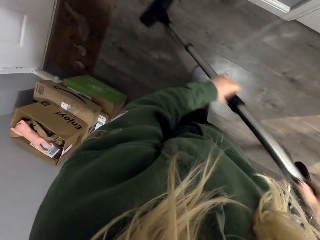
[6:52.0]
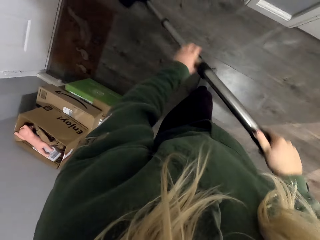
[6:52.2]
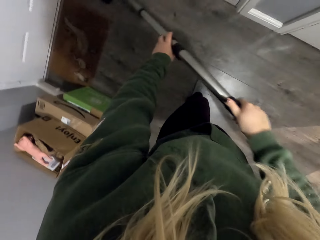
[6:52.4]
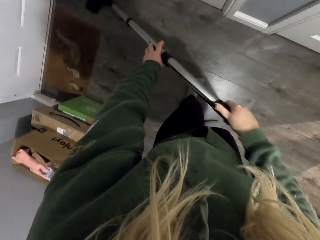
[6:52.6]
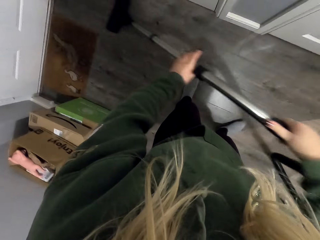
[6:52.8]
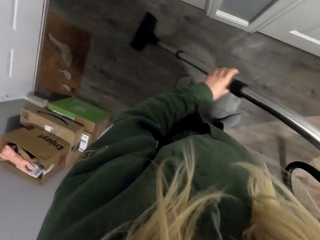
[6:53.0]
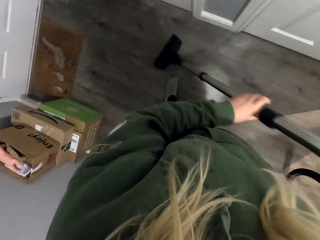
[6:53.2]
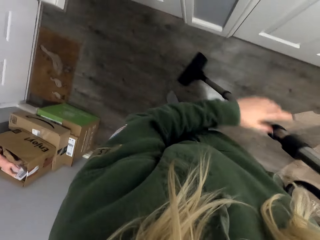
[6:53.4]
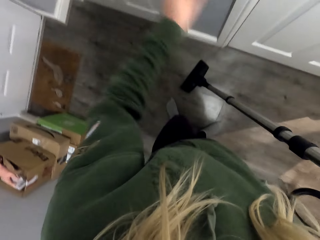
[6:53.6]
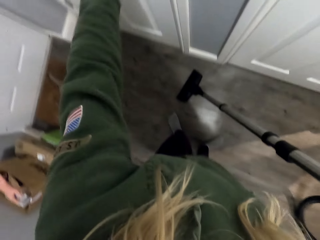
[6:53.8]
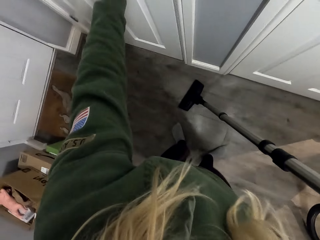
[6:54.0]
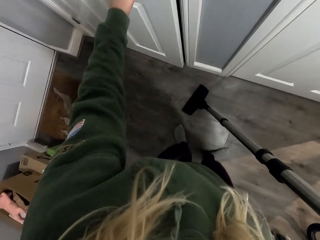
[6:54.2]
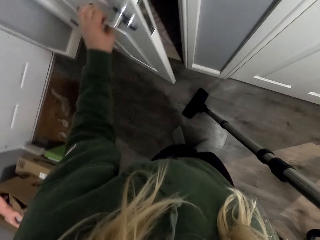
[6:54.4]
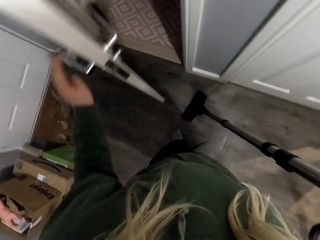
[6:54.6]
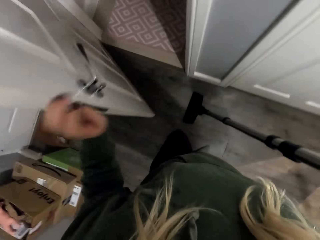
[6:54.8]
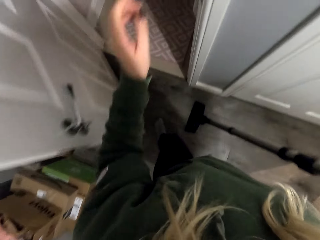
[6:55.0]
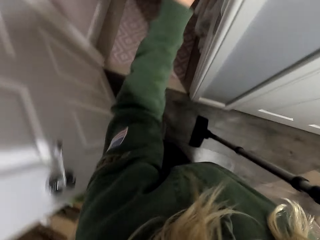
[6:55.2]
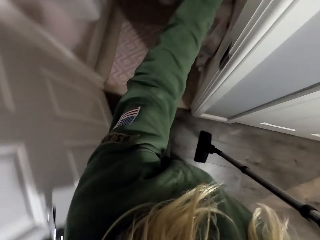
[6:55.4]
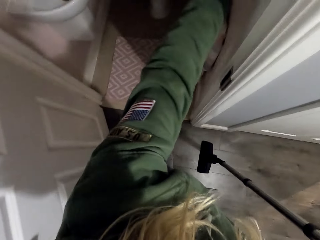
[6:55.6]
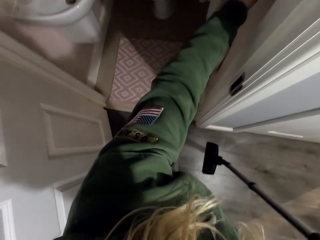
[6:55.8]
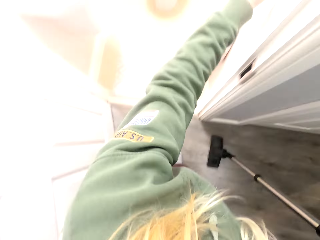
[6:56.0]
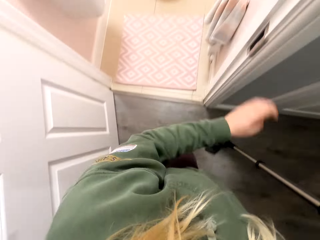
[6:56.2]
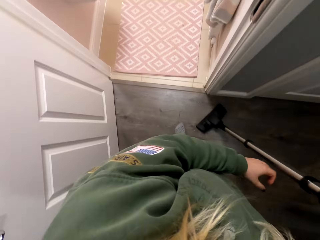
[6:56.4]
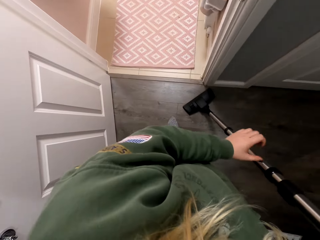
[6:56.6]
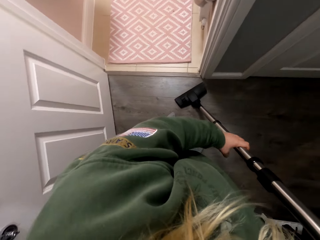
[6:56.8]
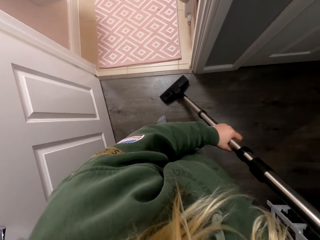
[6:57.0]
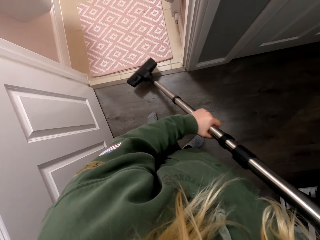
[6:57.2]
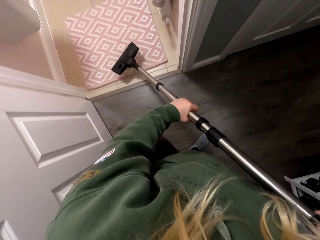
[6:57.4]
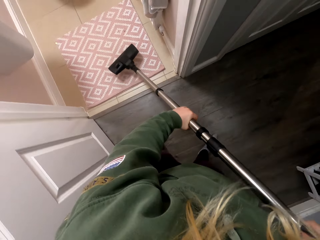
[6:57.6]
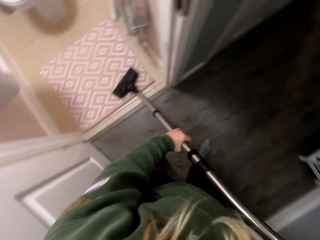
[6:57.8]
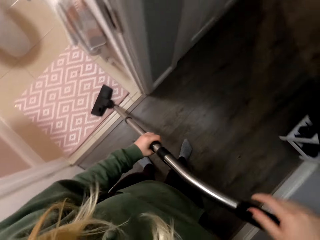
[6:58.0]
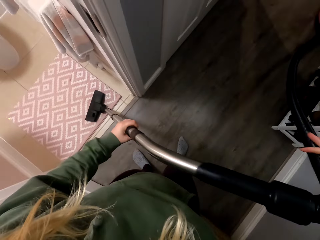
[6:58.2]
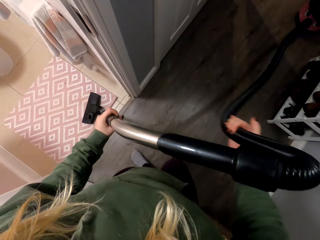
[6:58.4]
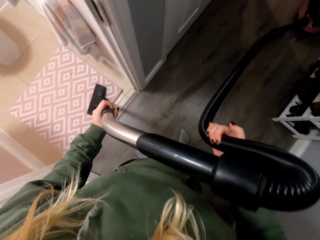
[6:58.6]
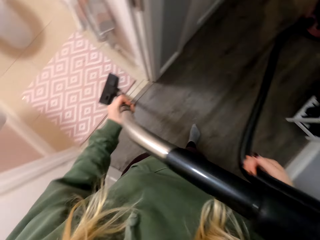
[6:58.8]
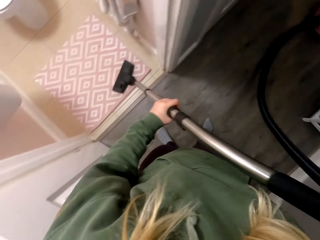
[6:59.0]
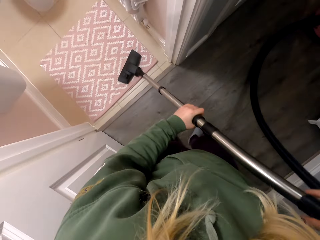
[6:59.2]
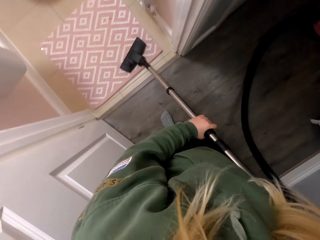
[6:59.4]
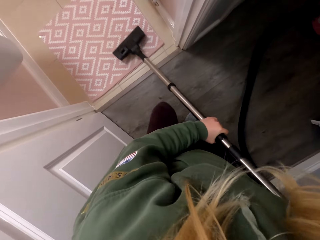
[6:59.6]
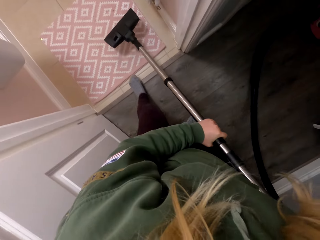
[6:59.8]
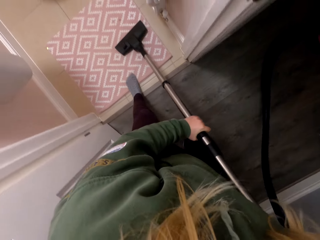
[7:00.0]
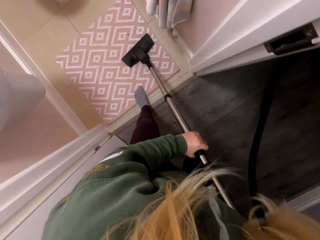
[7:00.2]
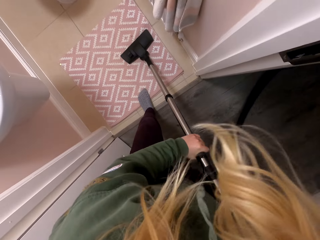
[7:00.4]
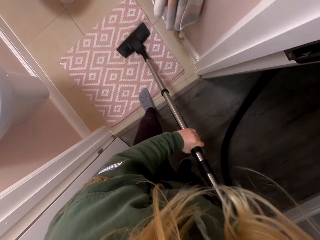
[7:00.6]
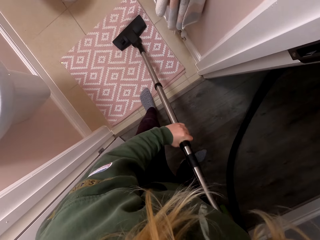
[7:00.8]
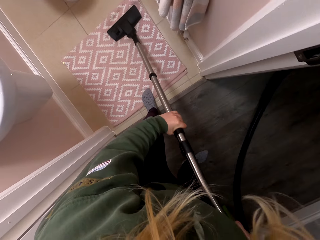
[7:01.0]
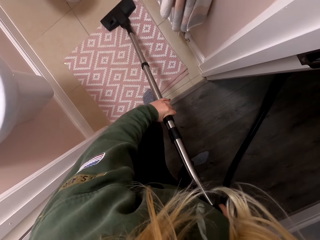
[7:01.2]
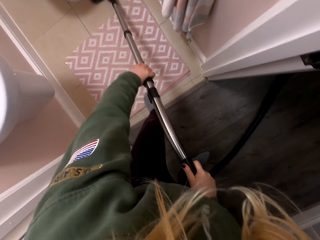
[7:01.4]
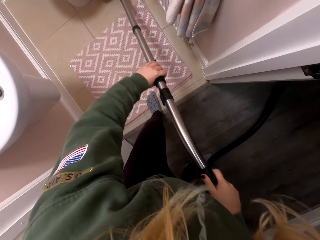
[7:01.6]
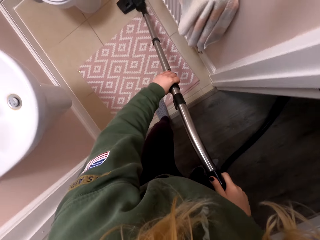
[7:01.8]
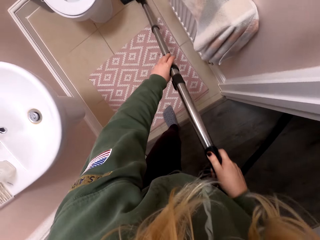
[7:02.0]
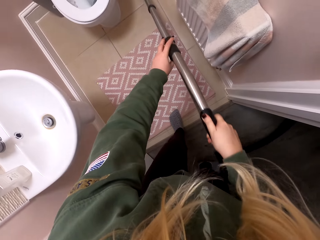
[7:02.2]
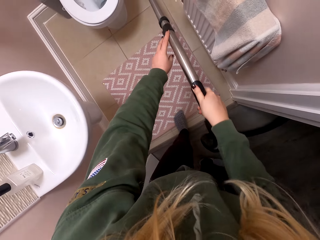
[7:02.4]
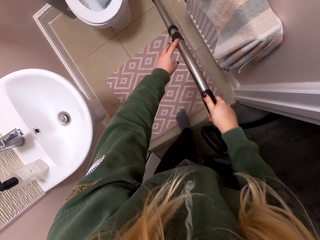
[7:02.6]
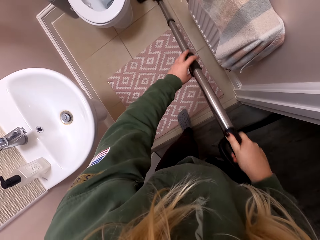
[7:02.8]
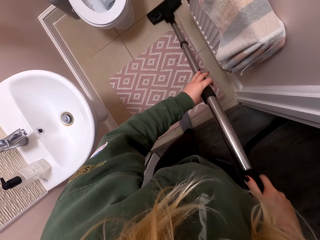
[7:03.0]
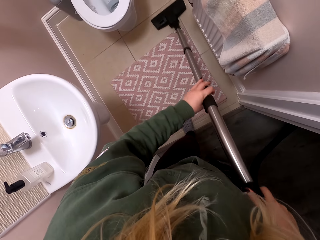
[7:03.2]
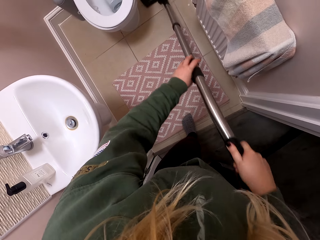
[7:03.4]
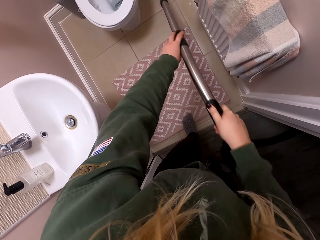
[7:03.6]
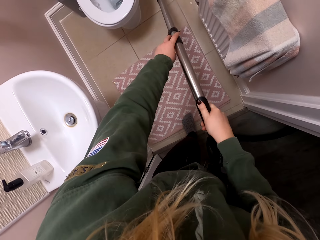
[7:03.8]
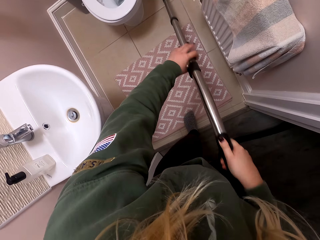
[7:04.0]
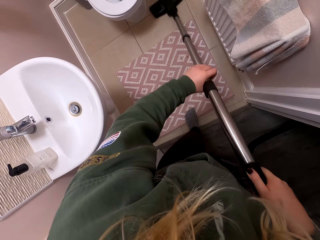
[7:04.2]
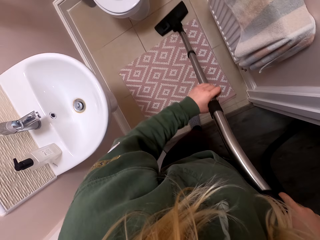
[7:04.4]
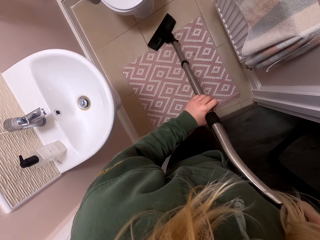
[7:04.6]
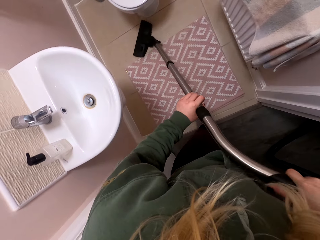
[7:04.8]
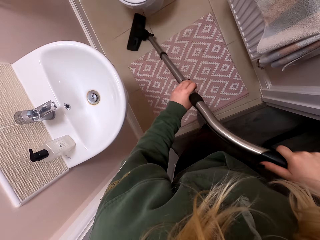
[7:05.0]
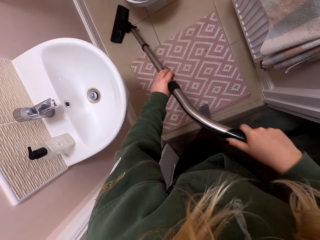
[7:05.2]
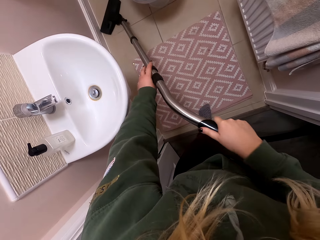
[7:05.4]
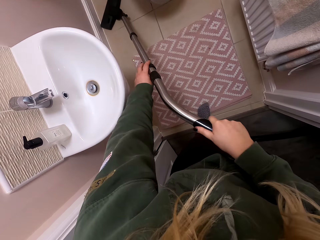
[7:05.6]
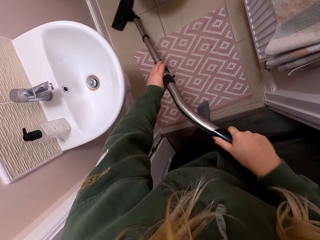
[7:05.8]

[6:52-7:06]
The camera wearer opens the door. They clean the toilet with the vacuum cleaner. They mop the floor.

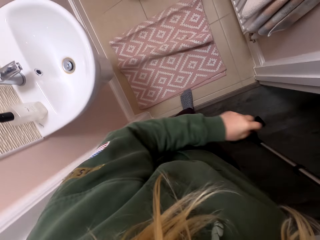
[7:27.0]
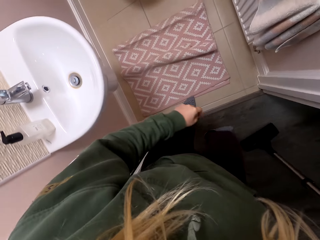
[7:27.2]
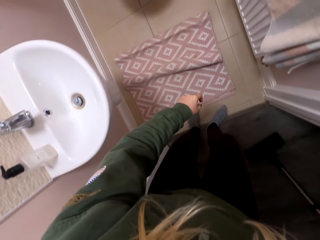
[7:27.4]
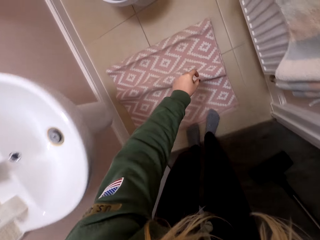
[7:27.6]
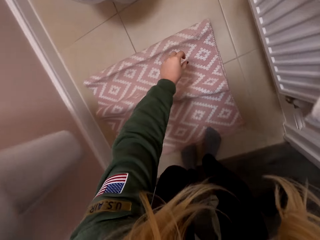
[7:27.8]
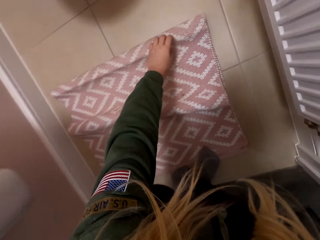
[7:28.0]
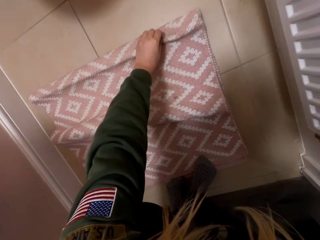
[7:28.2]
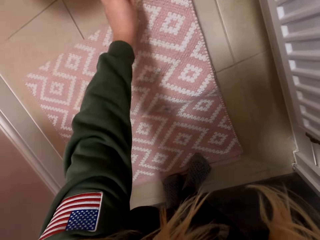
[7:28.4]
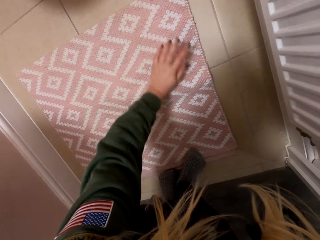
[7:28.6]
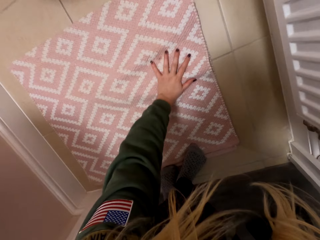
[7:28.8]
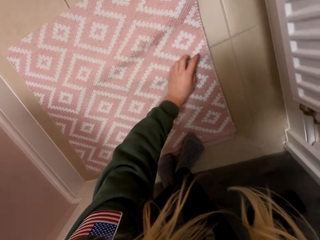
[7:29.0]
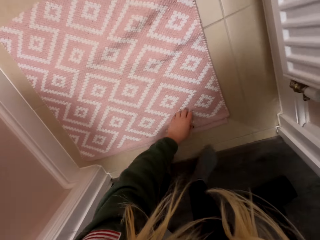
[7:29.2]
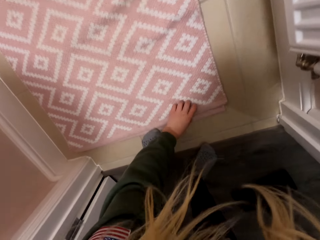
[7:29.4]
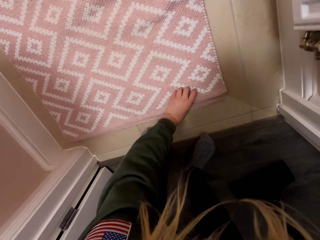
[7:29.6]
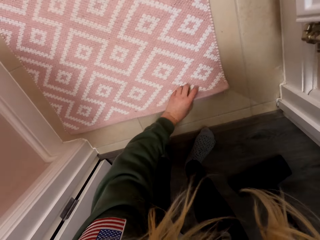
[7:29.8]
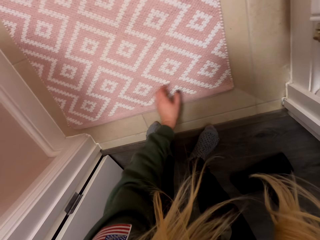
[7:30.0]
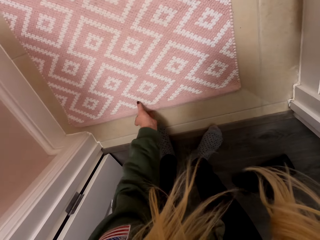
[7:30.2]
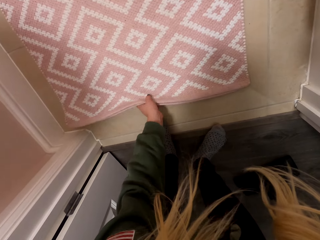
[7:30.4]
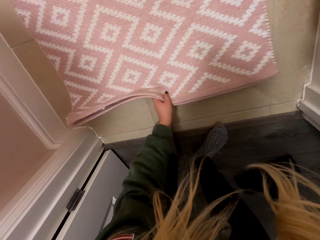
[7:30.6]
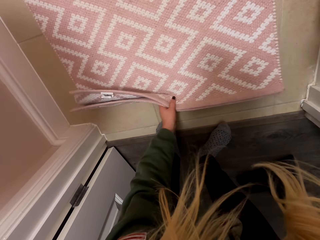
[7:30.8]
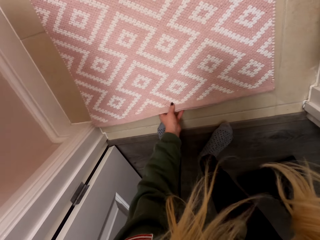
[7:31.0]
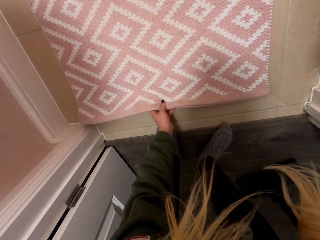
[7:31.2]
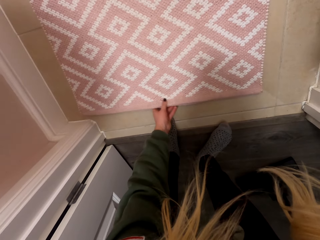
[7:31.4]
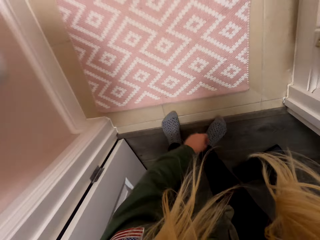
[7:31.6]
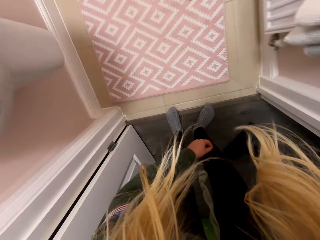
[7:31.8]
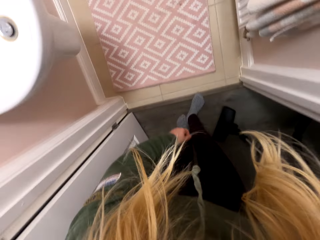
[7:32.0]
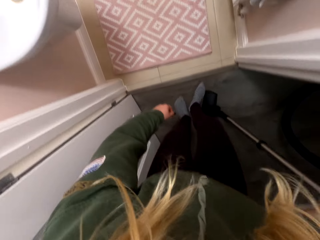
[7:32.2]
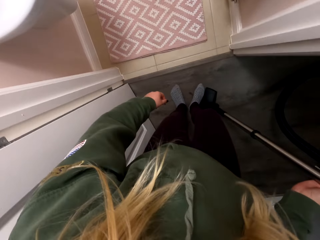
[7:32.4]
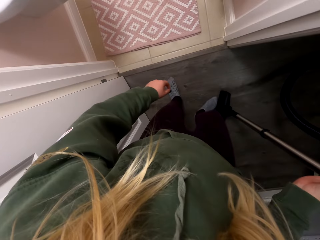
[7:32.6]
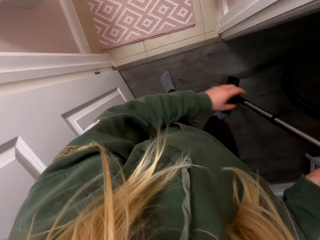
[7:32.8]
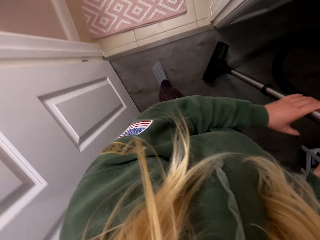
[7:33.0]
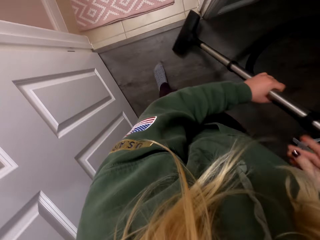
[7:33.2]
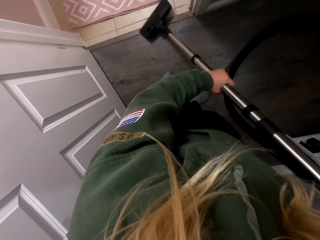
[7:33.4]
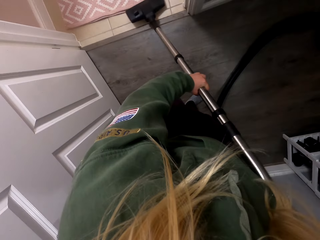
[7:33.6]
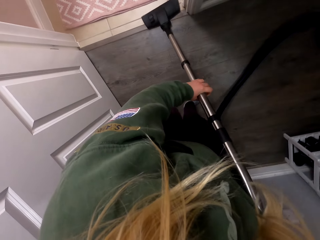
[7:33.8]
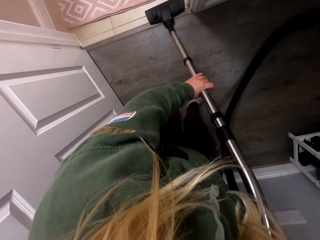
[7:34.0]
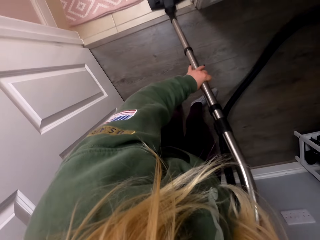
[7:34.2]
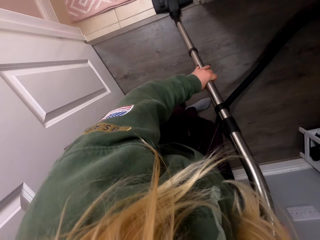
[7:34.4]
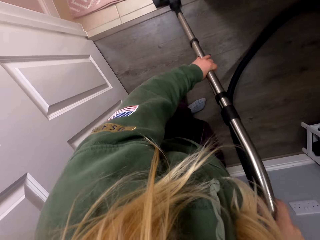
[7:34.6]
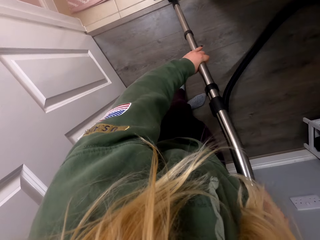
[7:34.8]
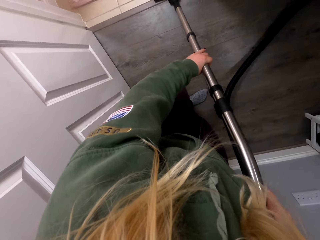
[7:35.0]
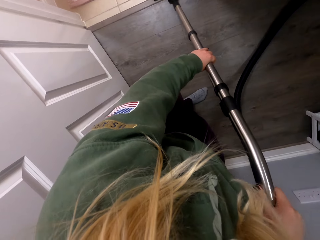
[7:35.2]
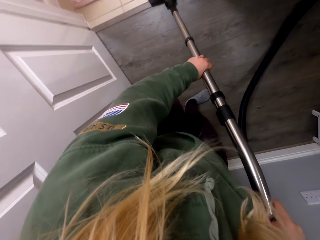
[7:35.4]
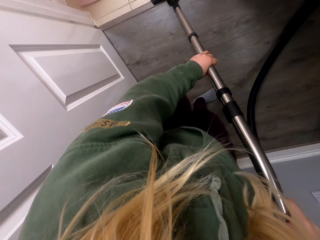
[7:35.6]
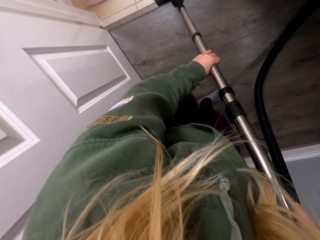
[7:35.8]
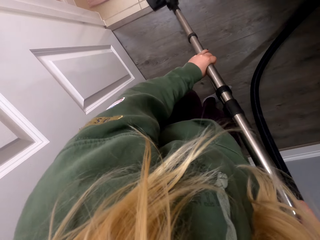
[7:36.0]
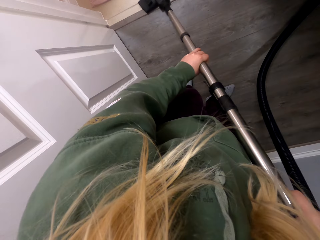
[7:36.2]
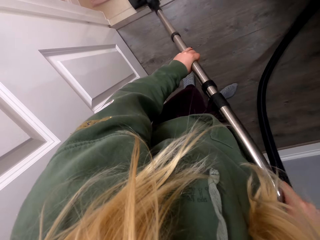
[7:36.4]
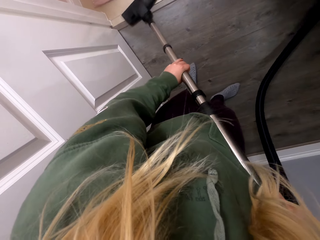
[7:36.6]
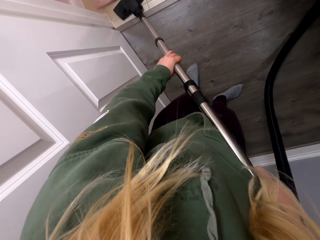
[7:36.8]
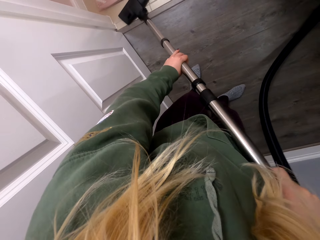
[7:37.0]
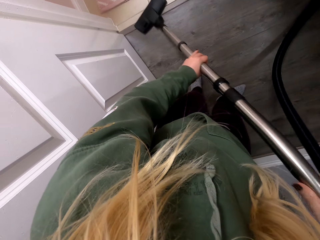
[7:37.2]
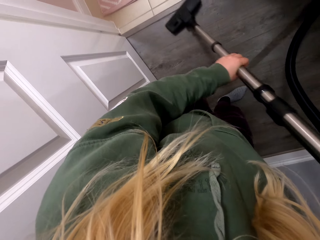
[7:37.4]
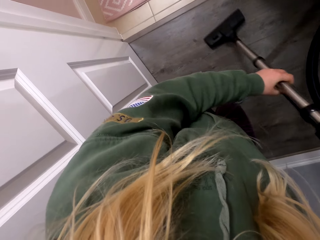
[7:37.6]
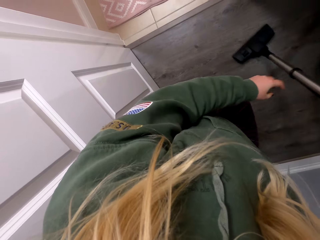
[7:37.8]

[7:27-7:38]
The camera wearer straightens the mat. They mop the floor.
